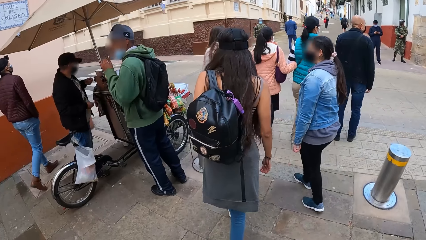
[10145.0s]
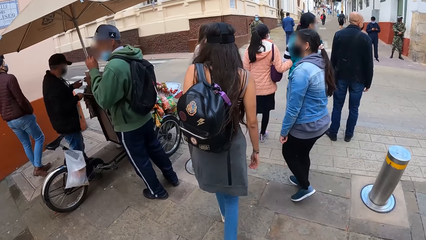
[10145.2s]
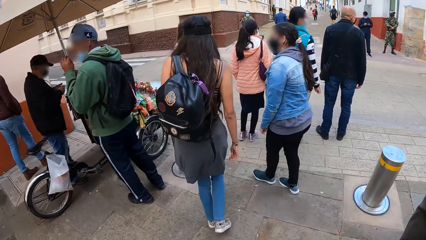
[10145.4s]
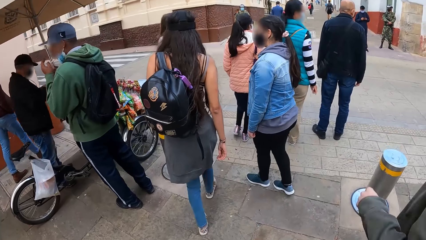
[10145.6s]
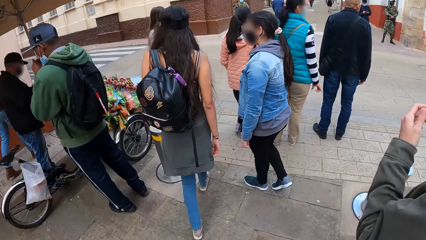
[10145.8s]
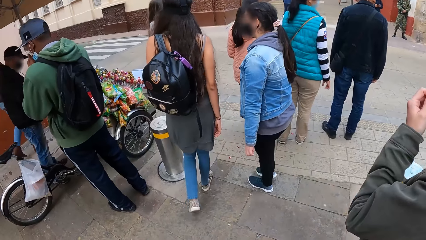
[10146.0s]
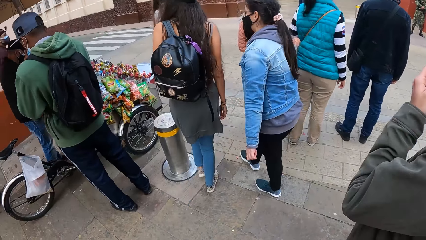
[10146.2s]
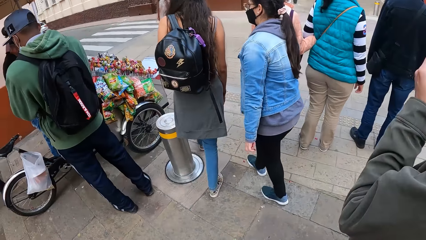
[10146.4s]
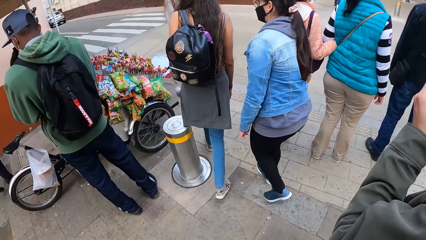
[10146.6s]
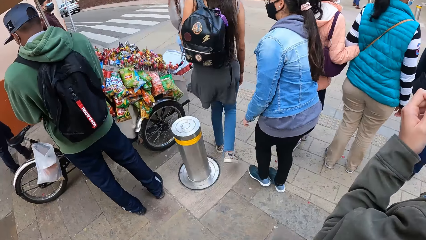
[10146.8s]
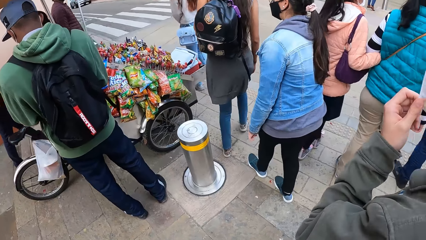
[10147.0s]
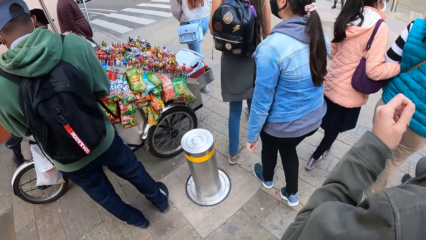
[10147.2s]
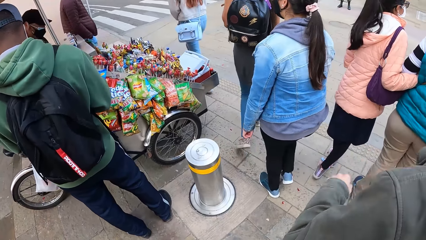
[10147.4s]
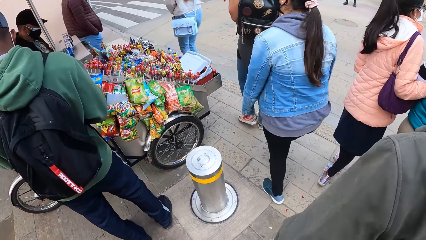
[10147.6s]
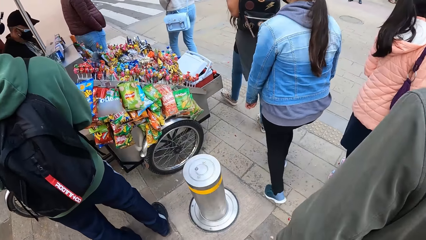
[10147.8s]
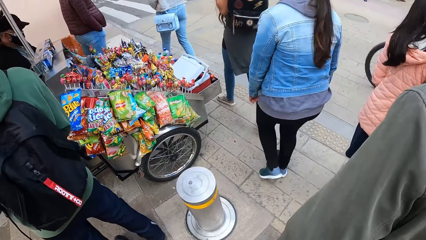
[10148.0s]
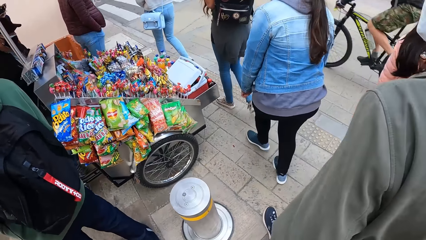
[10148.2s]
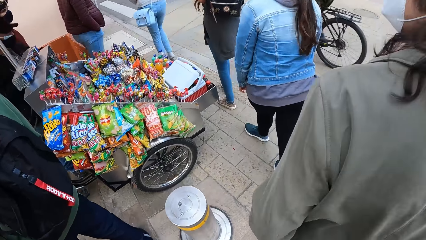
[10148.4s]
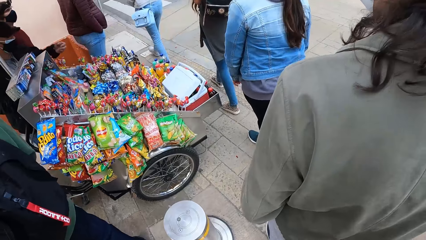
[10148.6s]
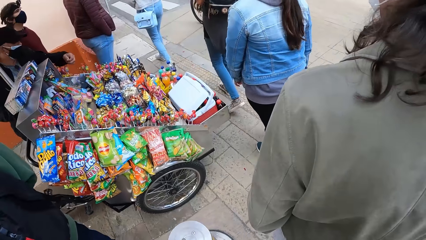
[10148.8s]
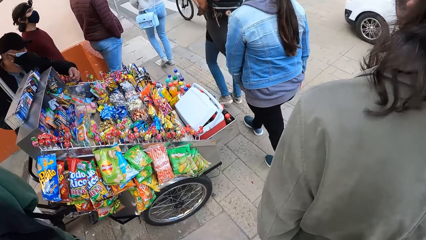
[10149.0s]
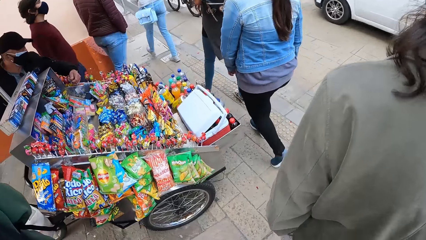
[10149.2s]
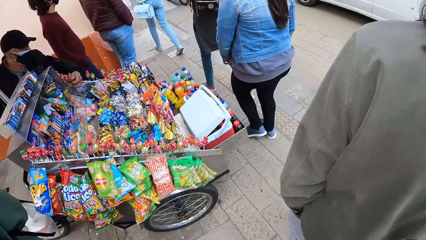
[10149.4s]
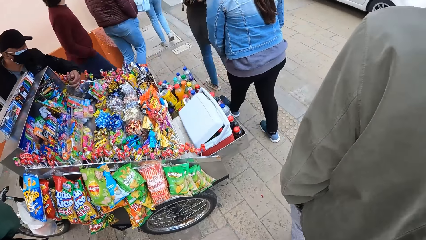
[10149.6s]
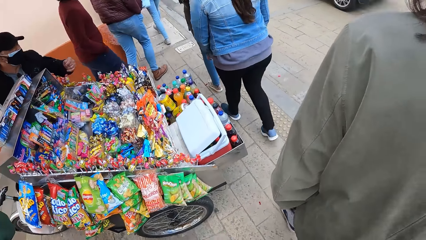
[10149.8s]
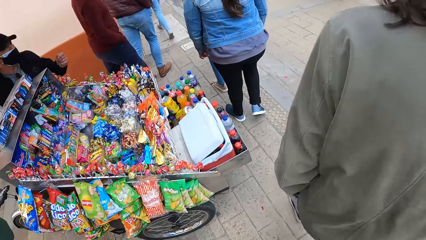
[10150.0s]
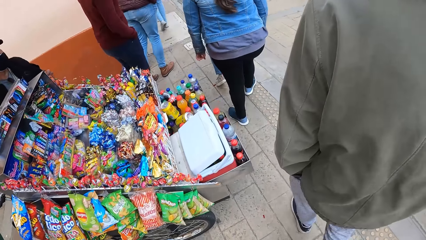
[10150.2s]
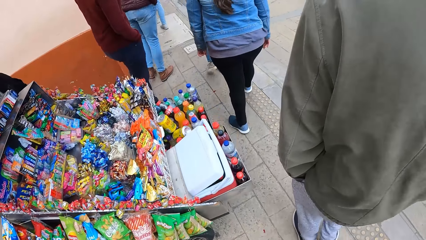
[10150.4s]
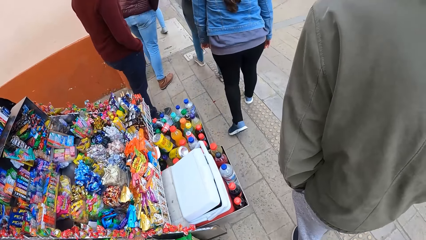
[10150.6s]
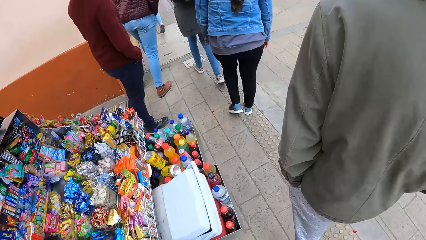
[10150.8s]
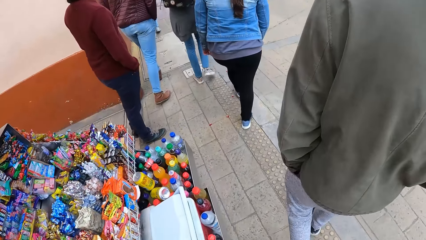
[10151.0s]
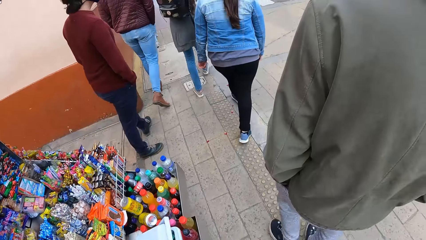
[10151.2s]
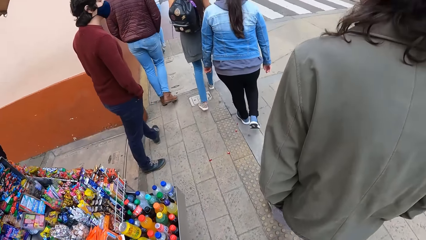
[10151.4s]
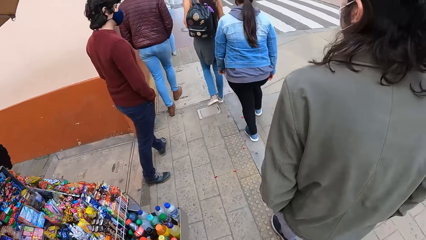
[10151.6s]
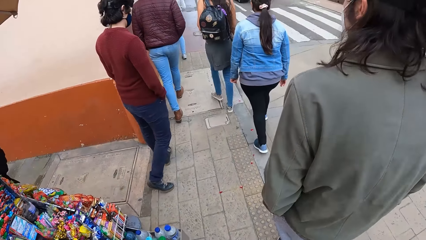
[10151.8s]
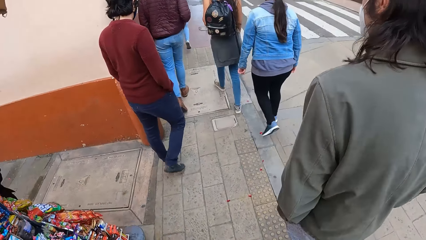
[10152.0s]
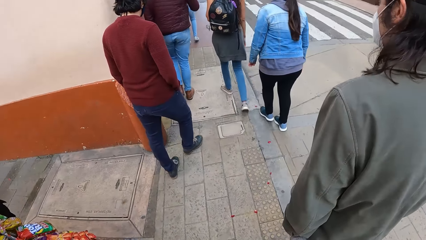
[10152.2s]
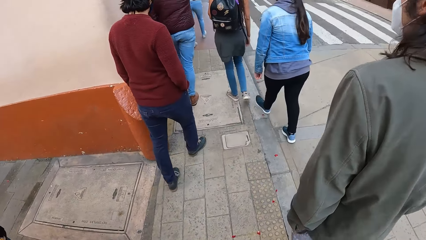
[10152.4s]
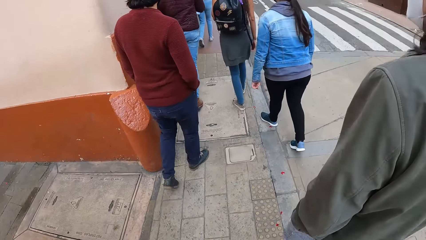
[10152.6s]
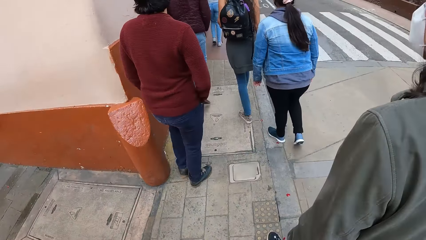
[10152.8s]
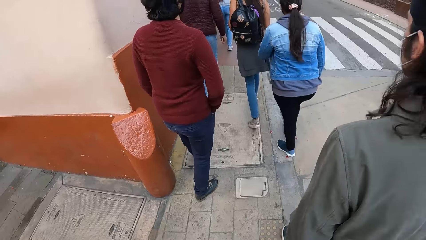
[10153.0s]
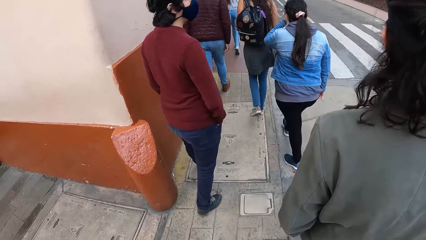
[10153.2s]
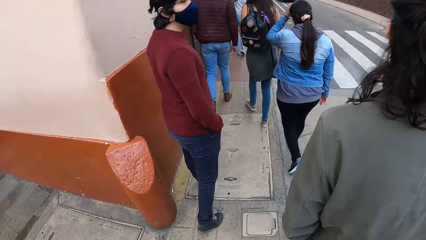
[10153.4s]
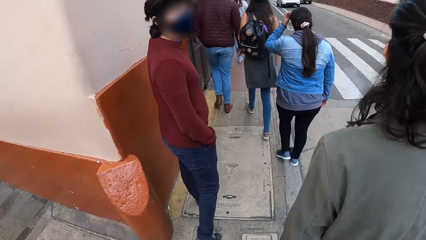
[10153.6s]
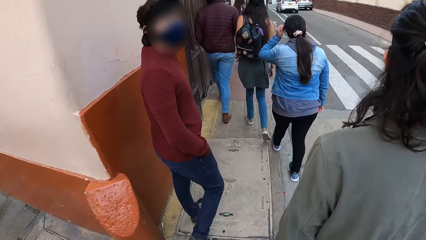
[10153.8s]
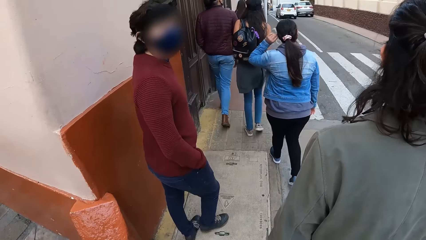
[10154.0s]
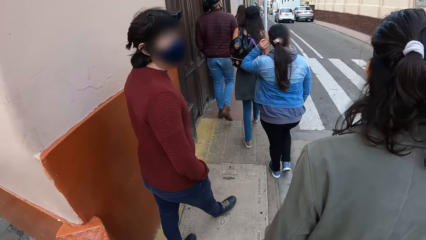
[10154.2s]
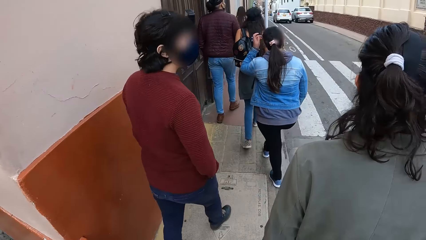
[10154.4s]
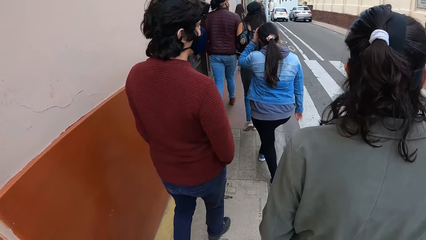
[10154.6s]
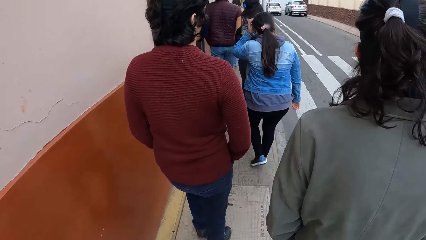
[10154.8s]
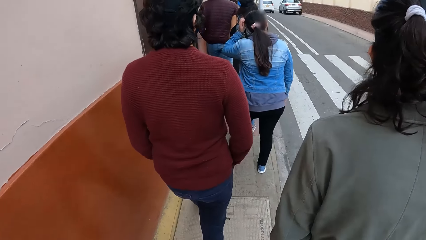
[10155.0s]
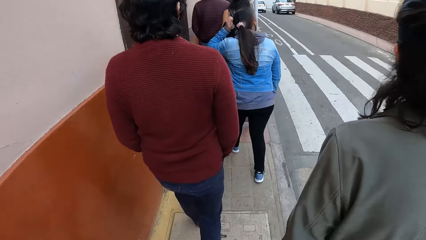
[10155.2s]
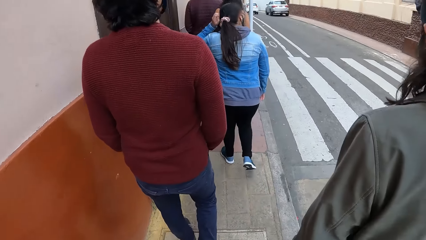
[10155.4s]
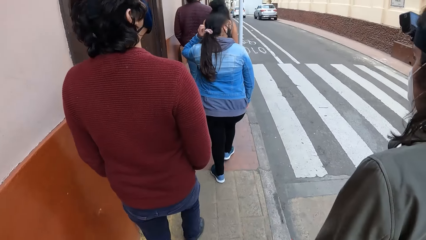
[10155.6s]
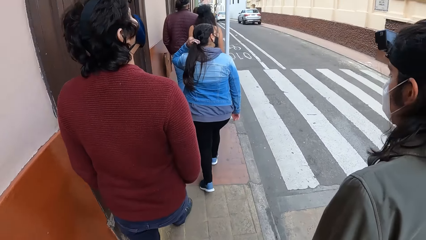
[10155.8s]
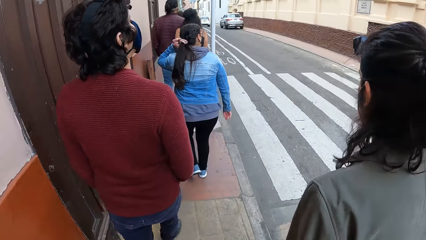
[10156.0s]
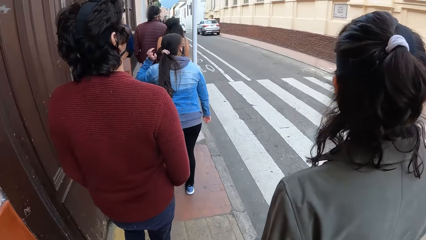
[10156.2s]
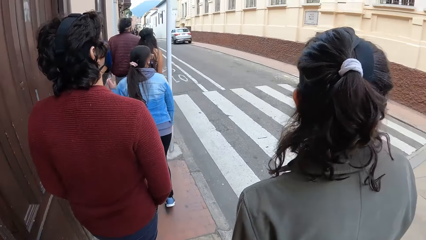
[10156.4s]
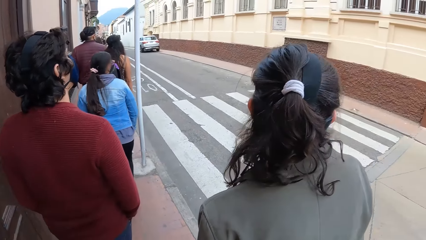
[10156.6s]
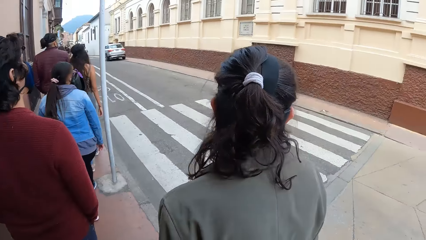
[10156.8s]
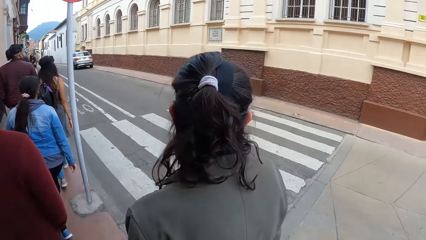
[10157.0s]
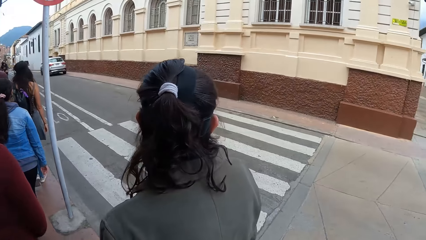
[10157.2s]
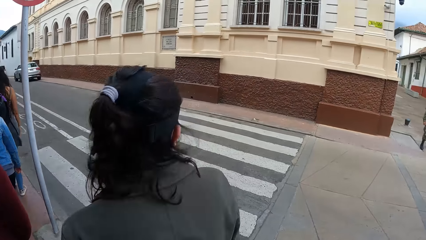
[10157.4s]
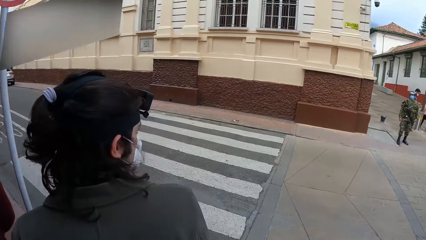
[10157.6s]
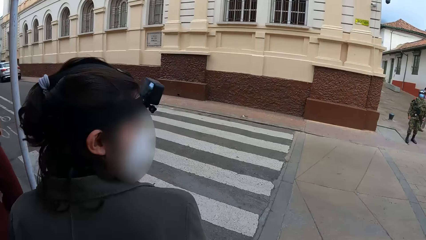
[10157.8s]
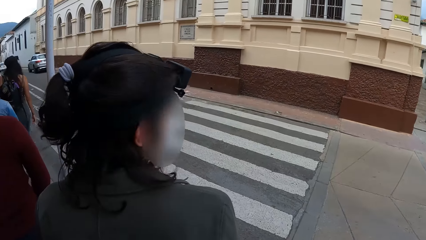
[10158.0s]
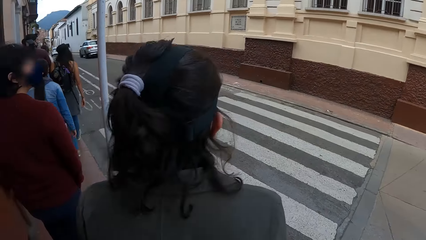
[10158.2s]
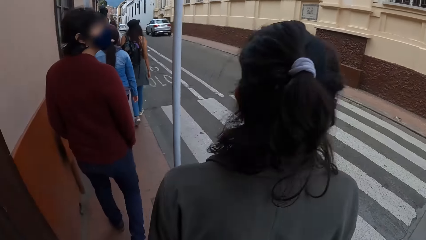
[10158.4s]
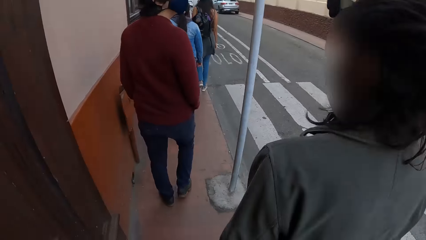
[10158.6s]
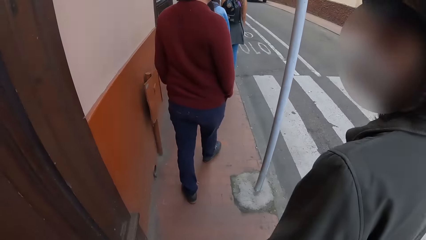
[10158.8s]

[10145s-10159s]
The man touches the nose mask on his face with his right hand. The camera wearer walks on a sidewalk along the road with the group of people. A woman adjusts her hair with her left hand.

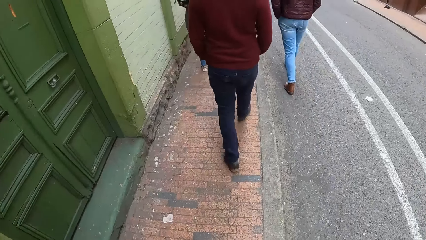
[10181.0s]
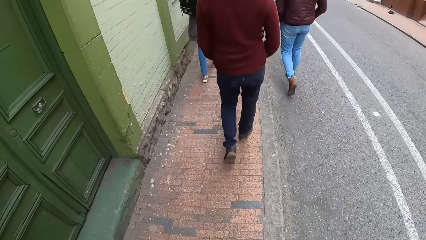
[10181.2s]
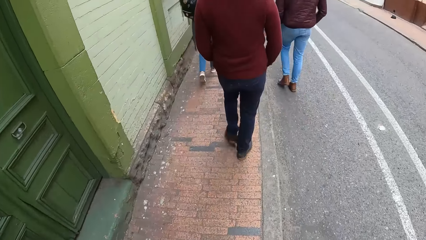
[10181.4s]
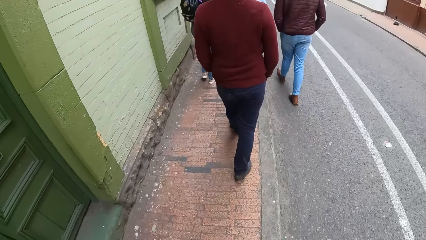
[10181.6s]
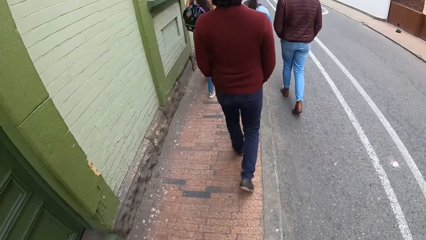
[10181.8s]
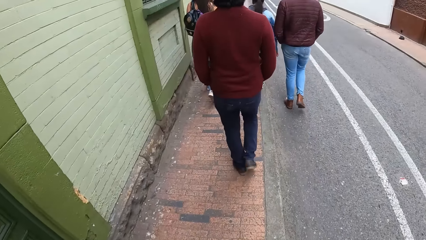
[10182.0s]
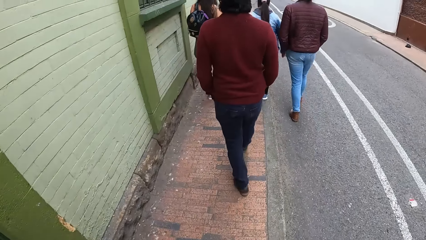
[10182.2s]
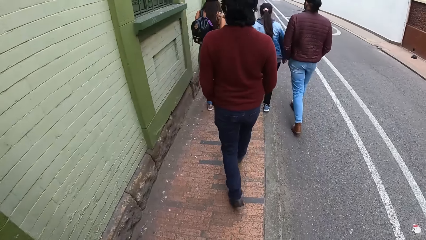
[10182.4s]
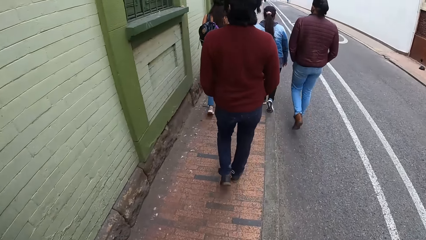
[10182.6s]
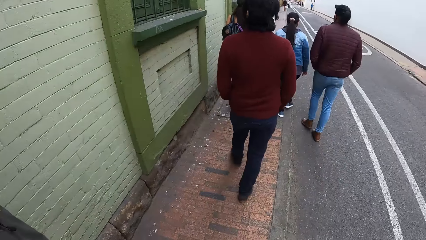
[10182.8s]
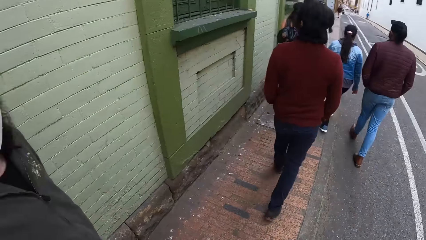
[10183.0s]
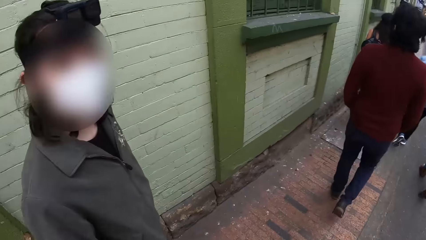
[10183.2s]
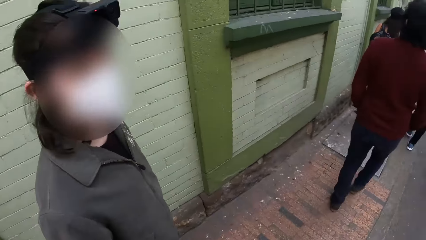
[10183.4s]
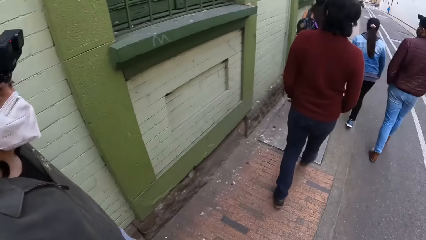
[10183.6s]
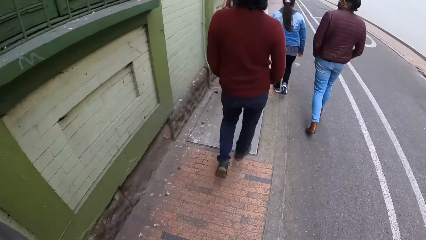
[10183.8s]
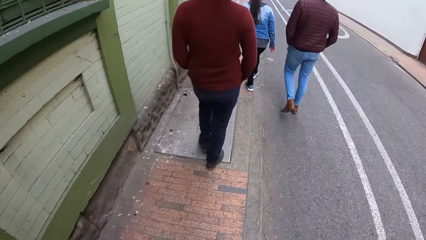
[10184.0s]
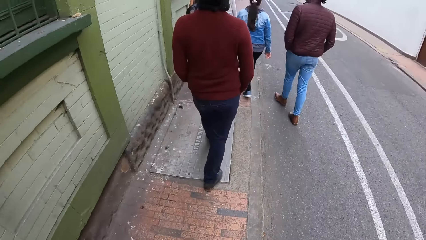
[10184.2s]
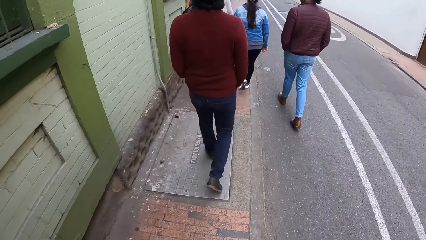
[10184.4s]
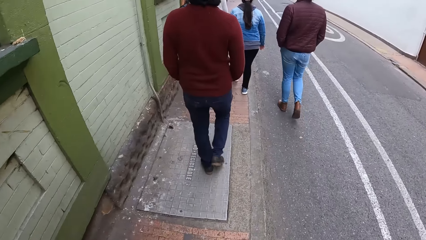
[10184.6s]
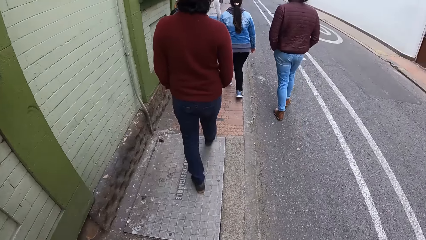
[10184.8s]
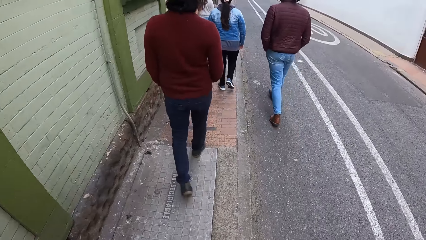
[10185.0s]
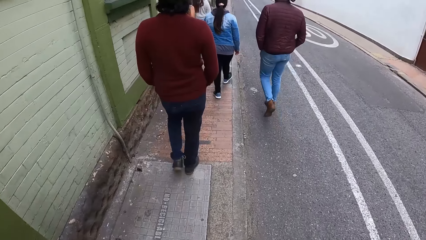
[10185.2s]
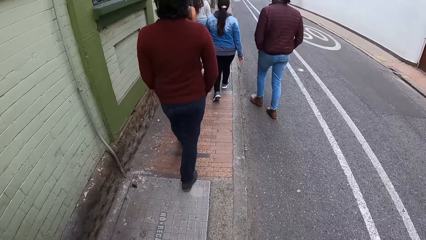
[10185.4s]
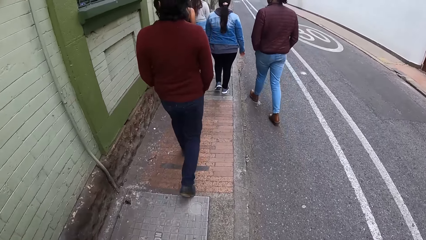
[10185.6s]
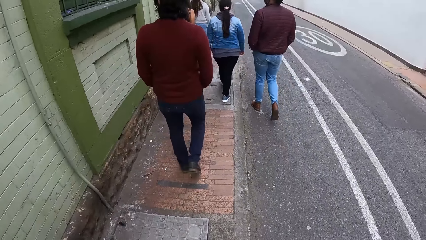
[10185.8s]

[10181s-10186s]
The camera wearer interacts with the man.
